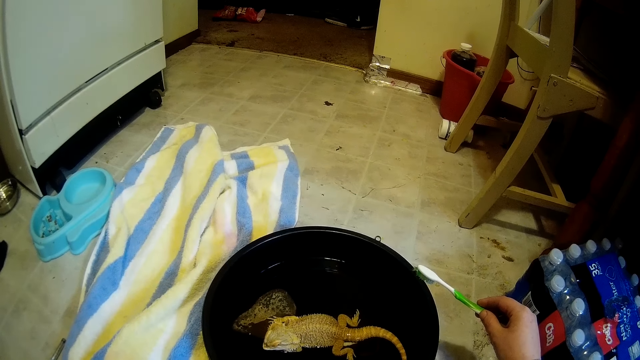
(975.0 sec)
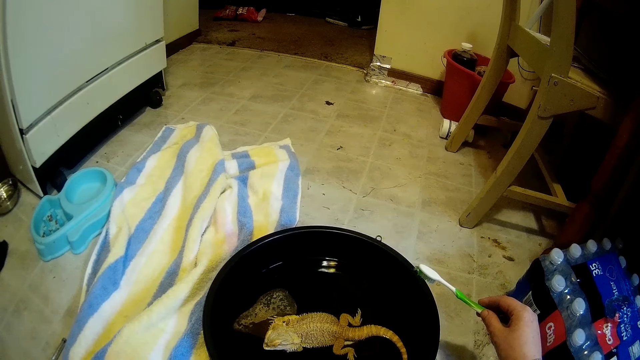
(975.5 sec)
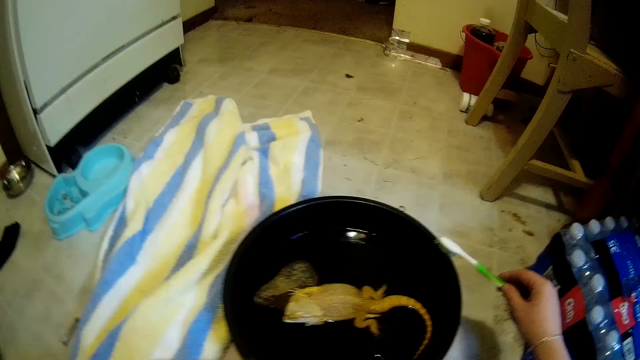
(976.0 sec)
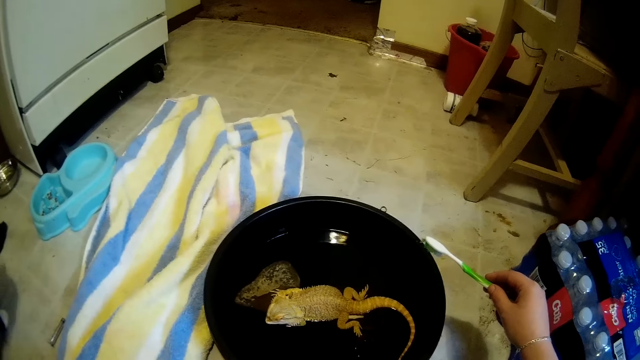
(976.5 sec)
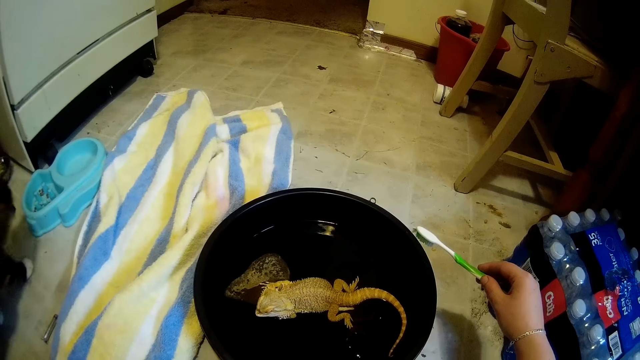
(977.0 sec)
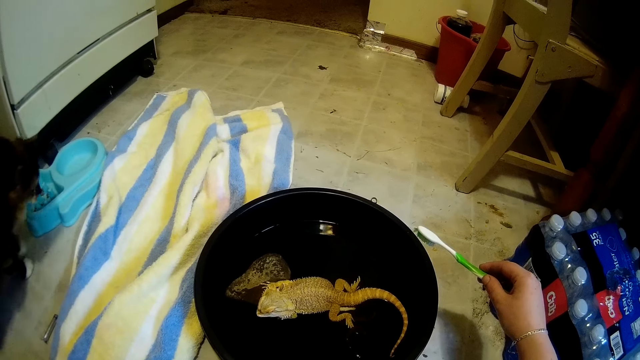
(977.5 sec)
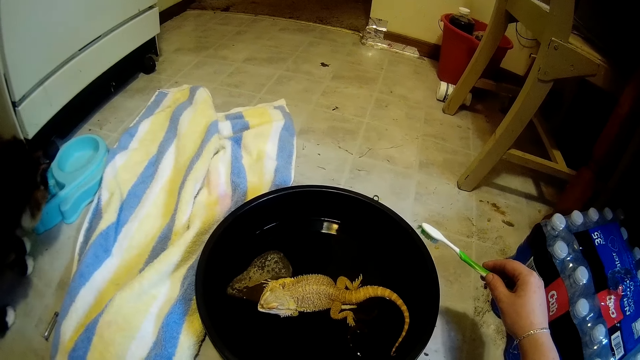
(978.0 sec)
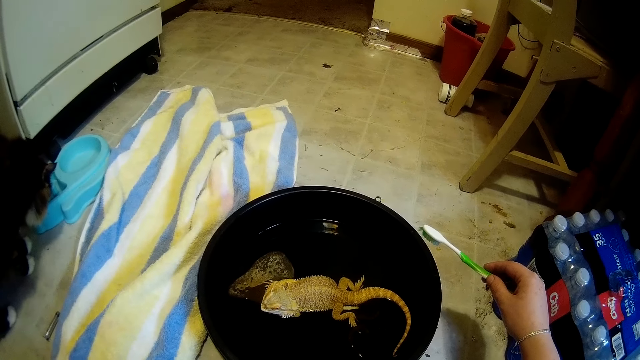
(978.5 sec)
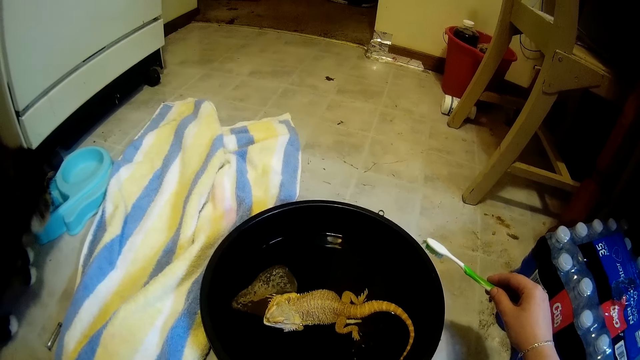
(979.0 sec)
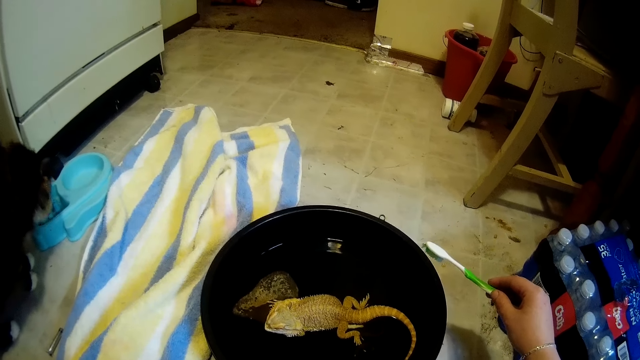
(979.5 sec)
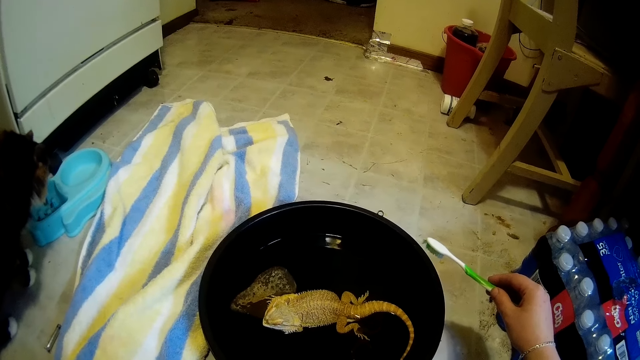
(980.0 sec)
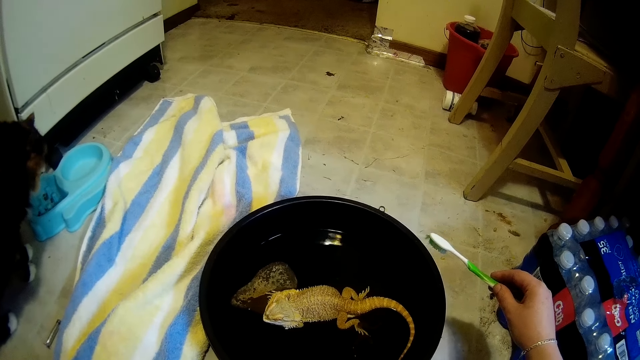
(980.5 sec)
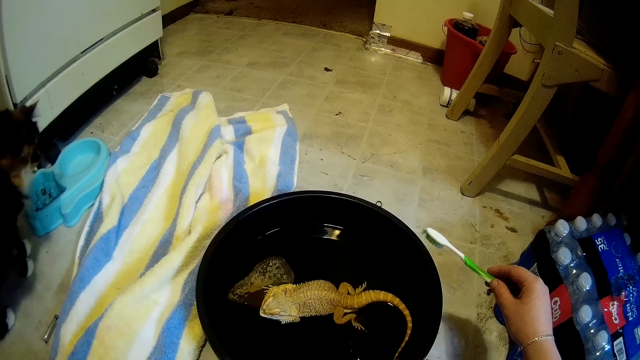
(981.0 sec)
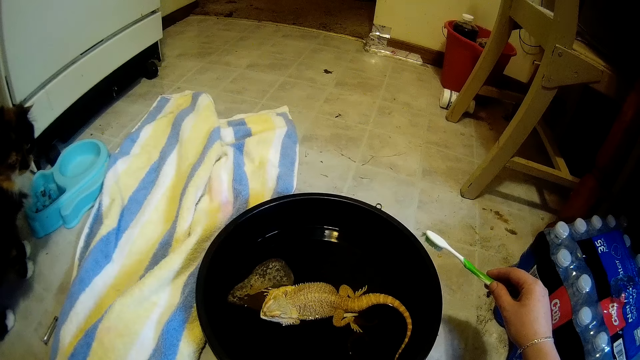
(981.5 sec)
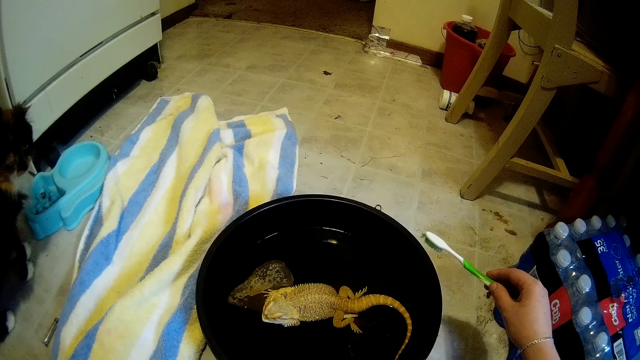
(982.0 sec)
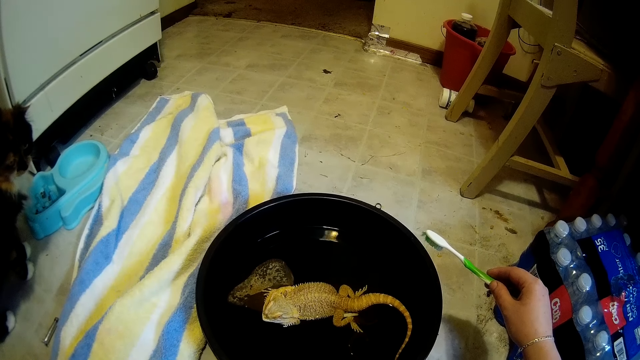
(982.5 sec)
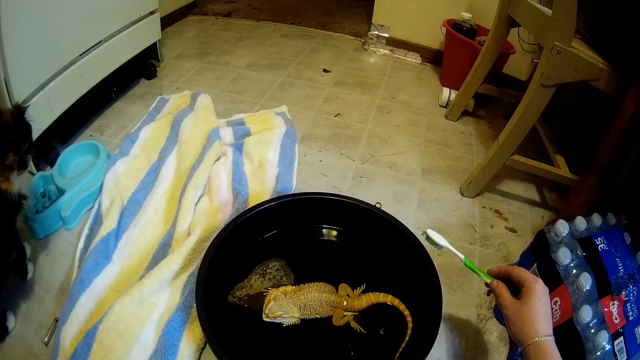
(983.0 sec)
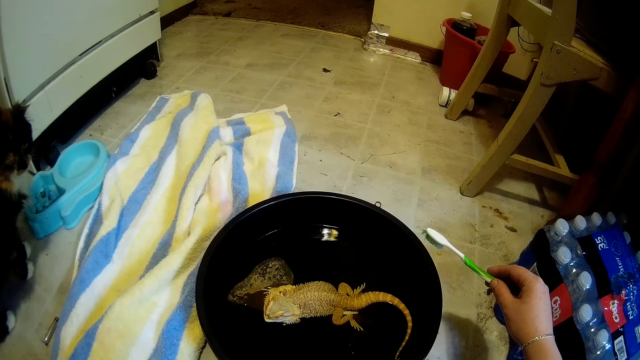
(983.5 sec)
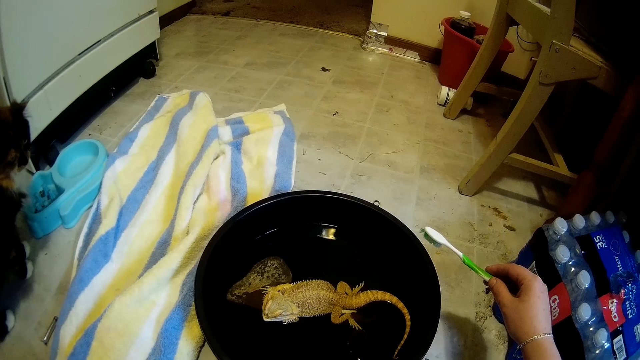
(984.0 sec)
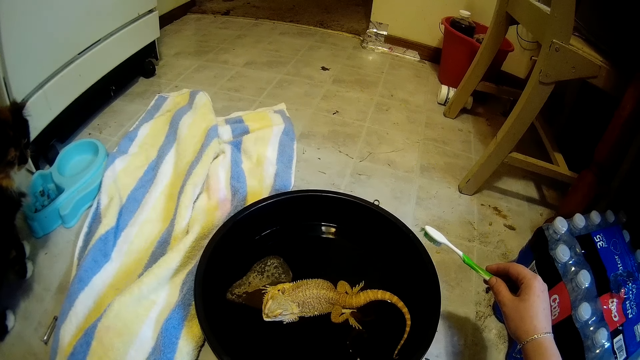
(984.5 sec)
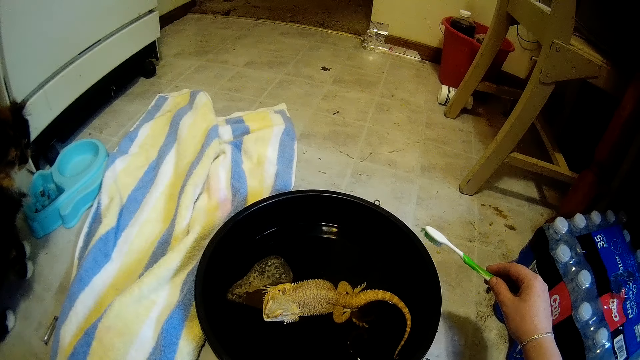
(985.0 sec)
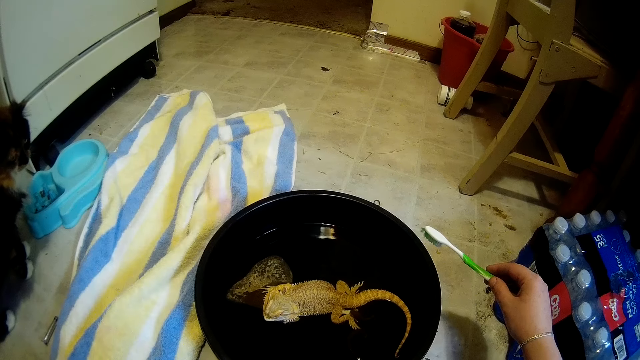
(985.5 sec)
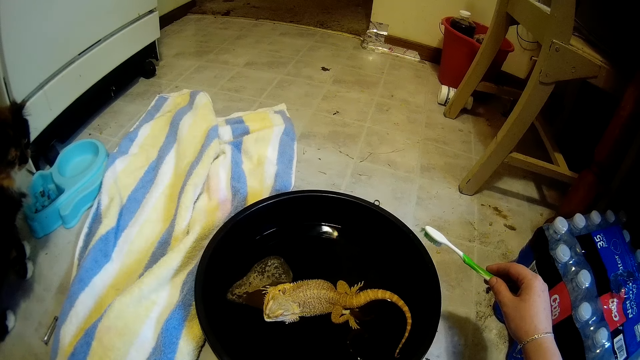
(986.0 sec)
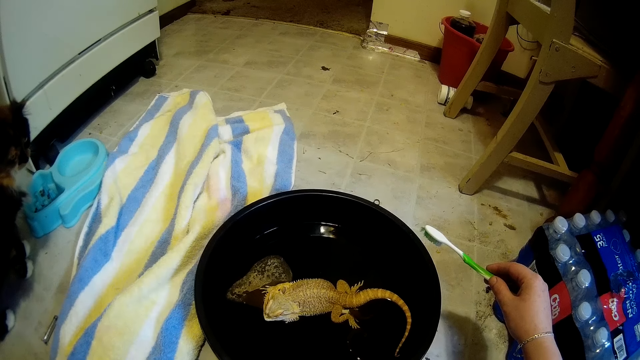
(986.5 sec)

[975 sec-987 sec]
The camera wearer looks at the chameleon. The cat eats from a plate.

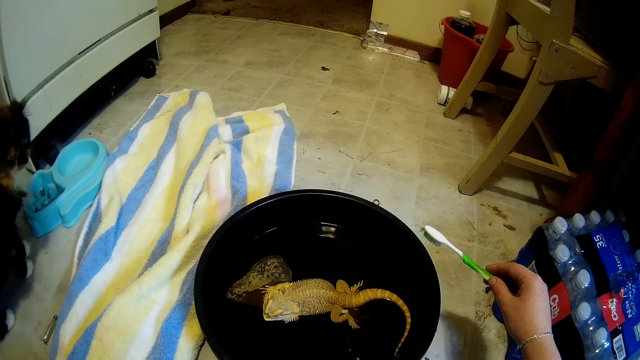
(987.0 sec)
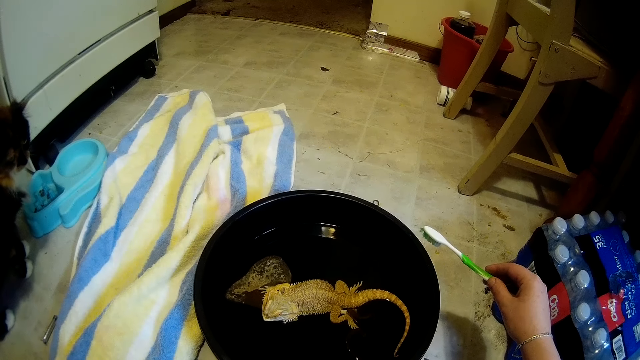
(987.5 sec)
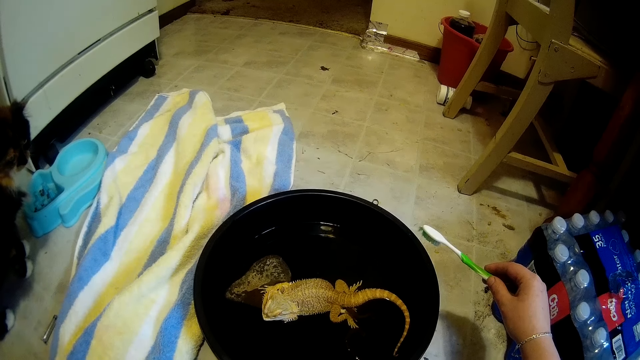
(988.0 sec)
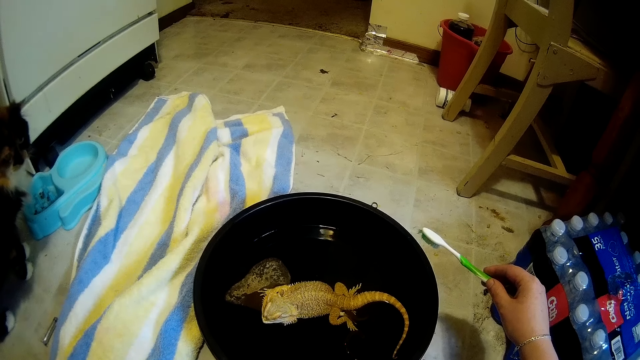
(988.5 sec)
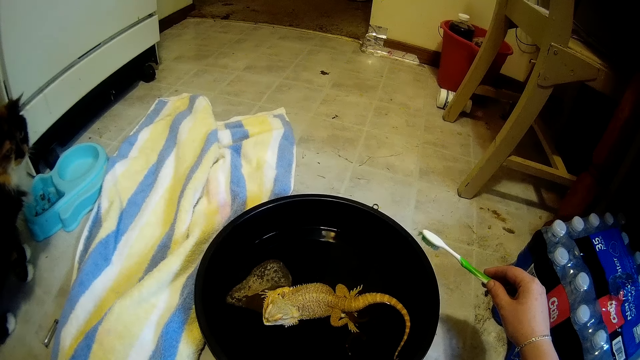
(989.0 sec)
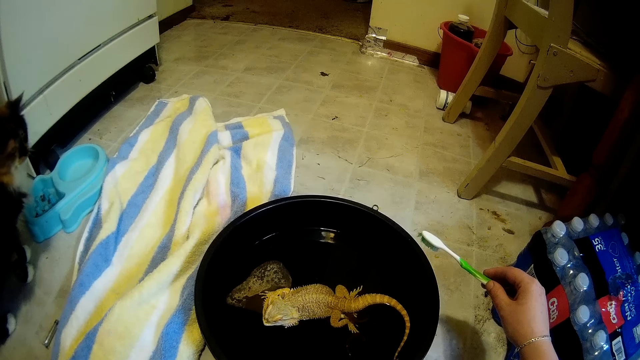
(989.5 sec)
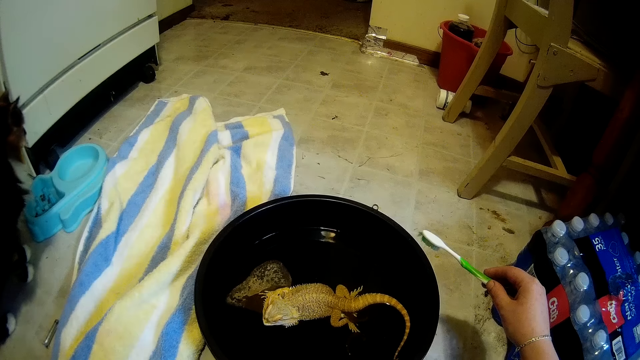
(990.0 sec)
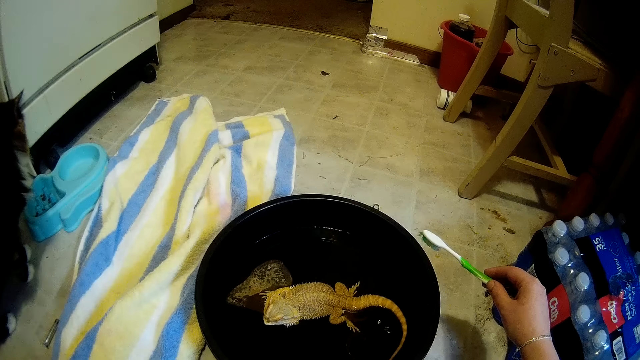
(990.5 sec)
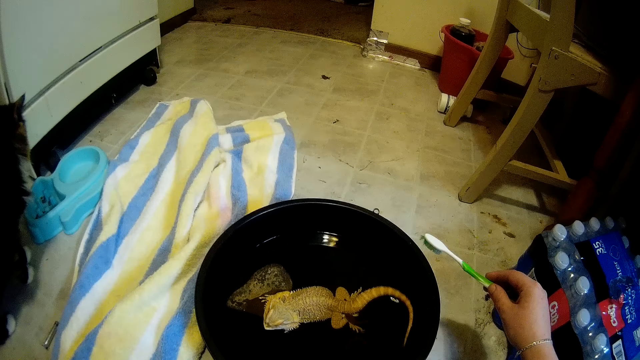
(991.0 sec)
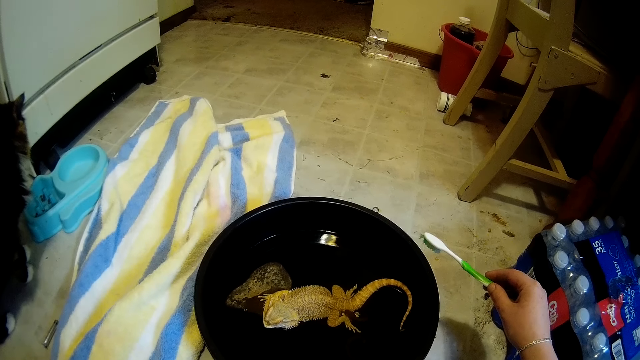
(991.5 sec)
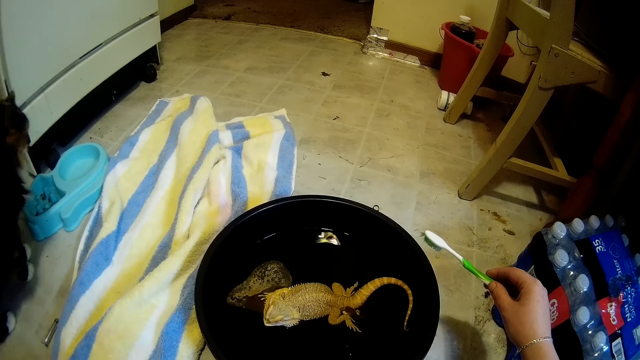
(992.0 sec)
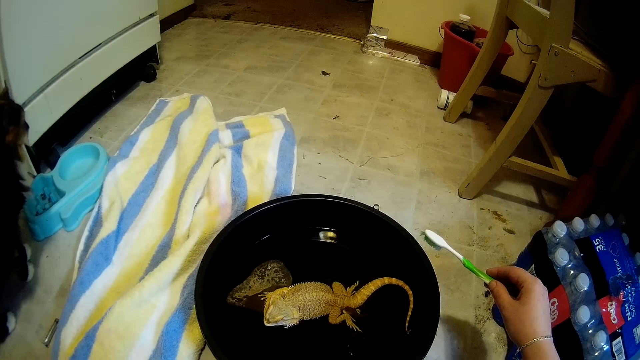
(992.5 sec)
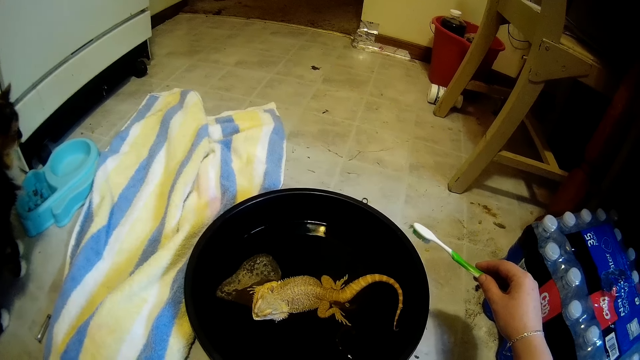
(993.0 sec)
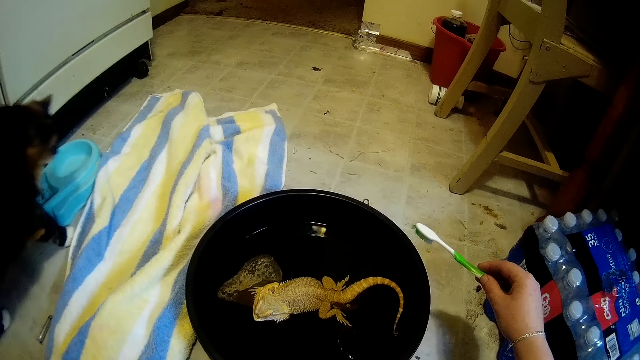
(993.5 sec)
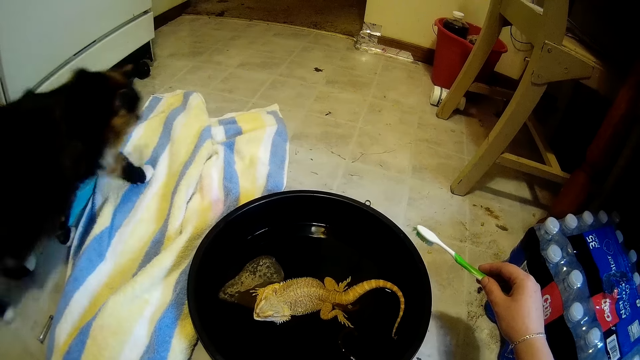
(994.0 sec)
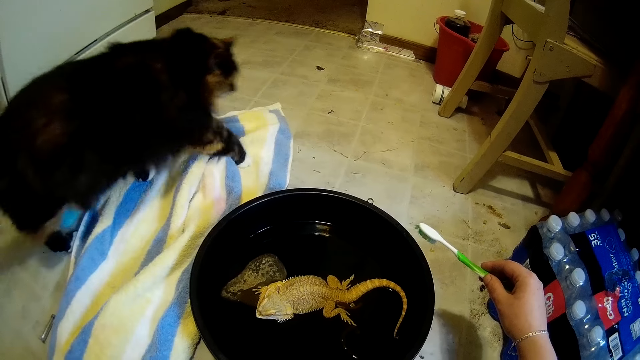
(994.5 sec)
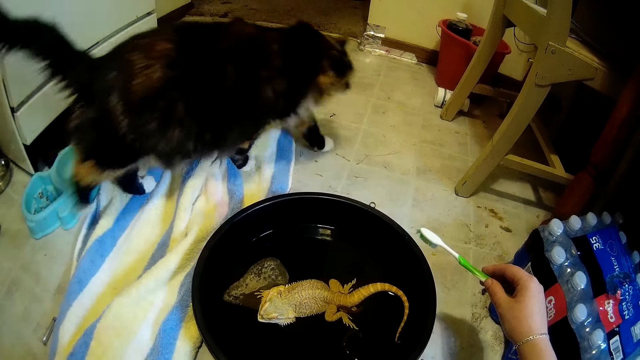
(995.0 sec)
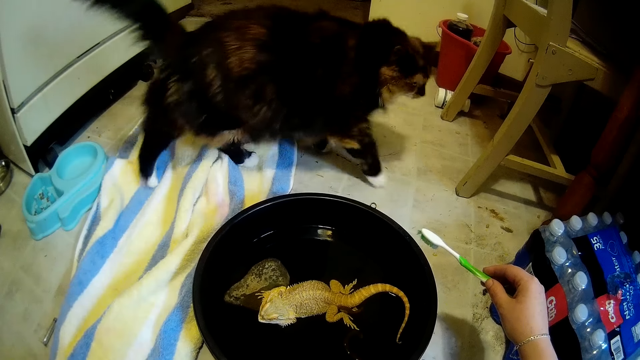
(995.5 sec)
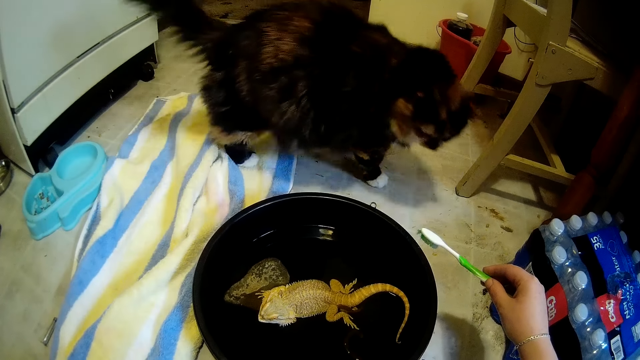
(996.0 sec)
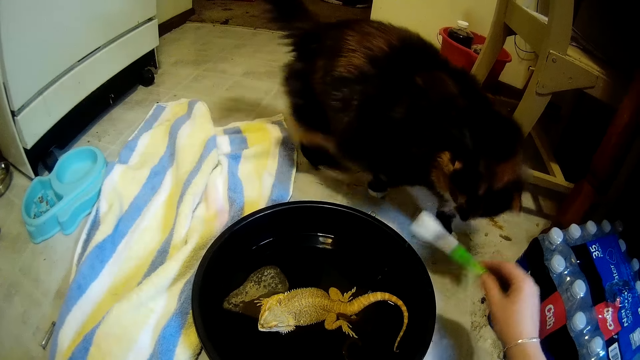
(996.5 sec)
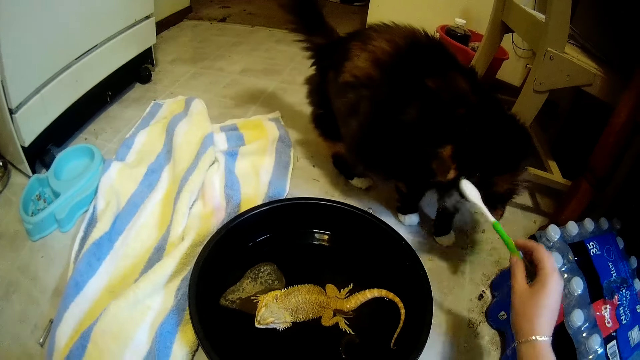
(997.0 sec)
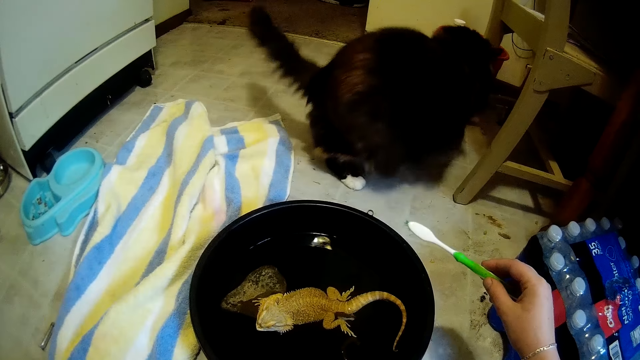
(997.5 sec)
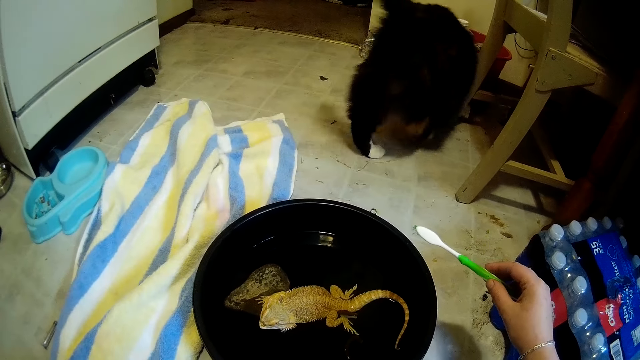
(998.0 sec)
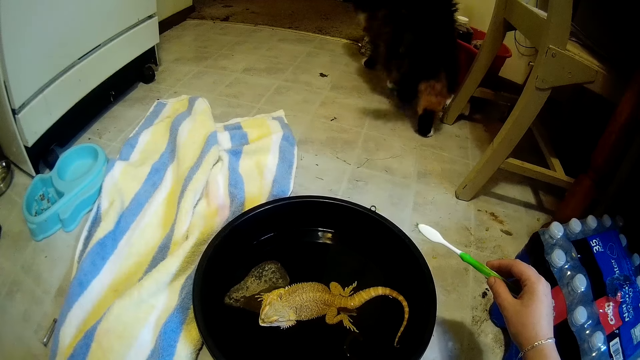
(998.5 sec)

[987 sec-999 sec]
The cat walks about. The camera wearer chases the dog away. They splash water on the cat with the brush. The cat walks away.
